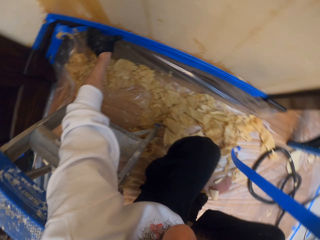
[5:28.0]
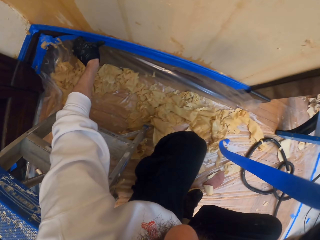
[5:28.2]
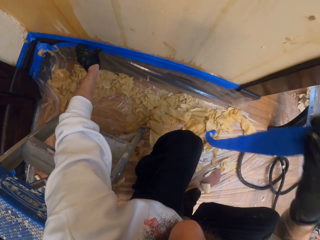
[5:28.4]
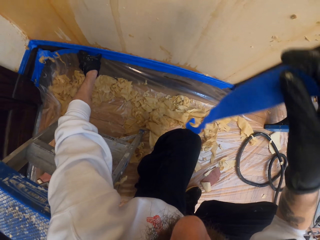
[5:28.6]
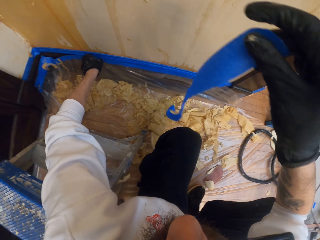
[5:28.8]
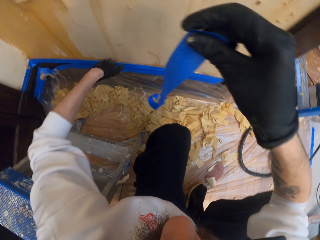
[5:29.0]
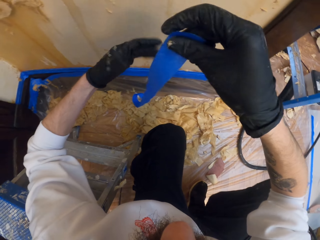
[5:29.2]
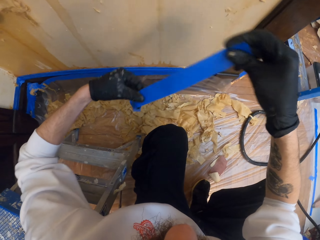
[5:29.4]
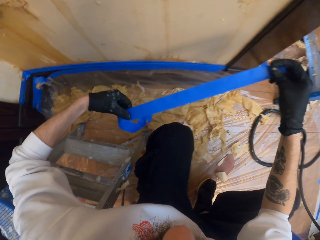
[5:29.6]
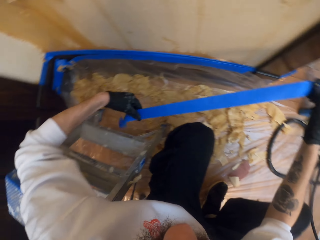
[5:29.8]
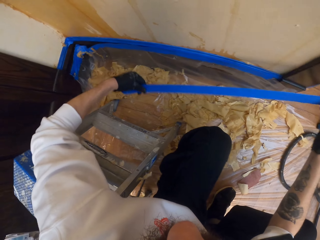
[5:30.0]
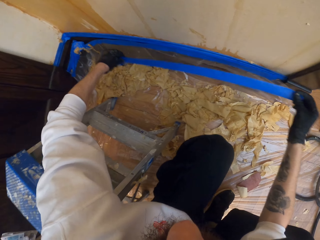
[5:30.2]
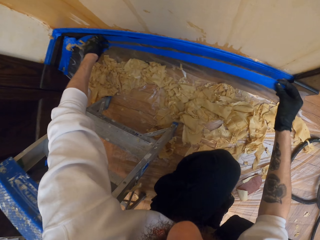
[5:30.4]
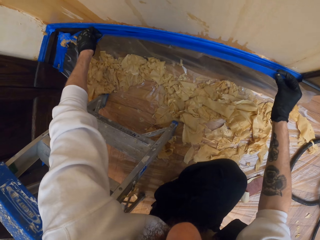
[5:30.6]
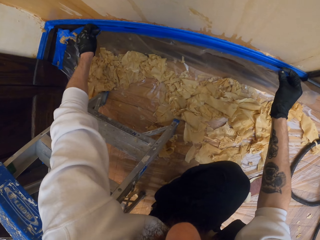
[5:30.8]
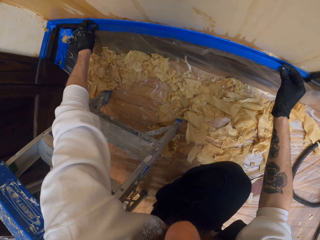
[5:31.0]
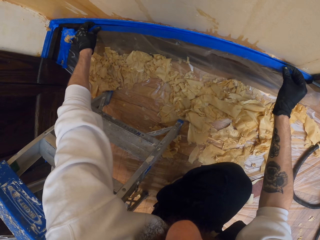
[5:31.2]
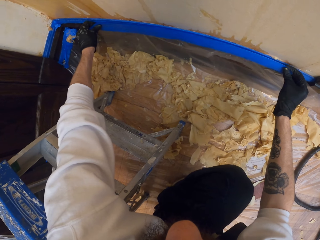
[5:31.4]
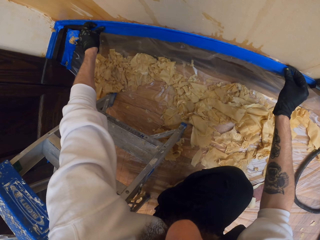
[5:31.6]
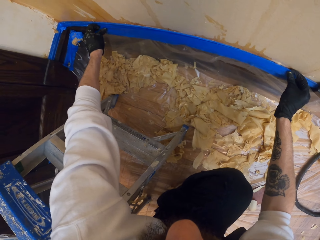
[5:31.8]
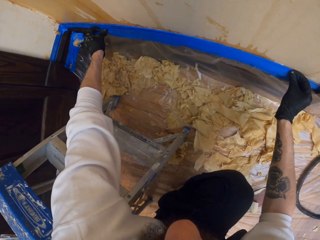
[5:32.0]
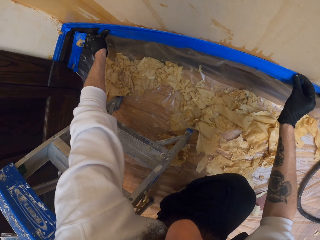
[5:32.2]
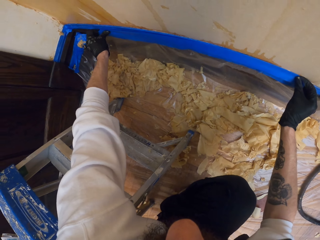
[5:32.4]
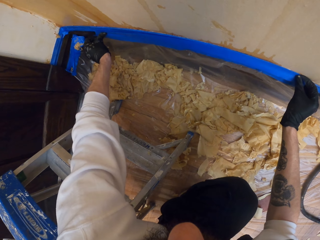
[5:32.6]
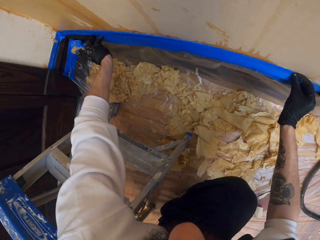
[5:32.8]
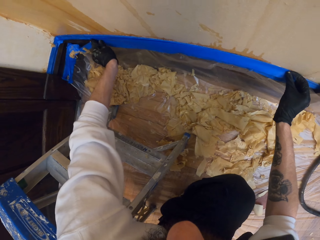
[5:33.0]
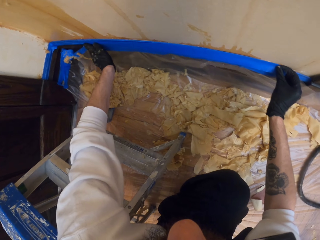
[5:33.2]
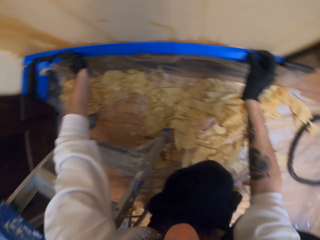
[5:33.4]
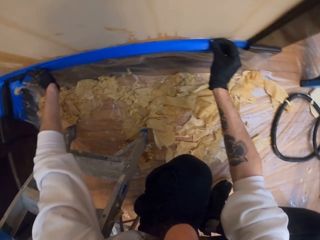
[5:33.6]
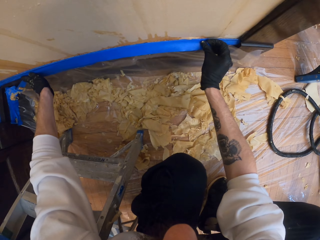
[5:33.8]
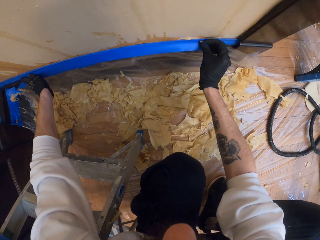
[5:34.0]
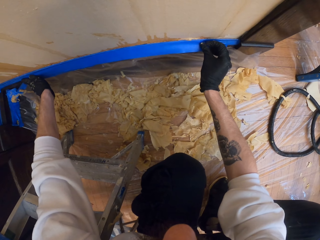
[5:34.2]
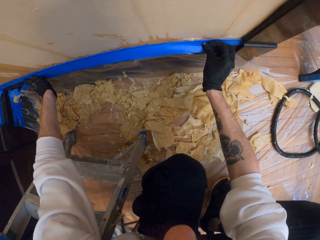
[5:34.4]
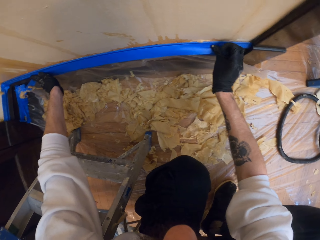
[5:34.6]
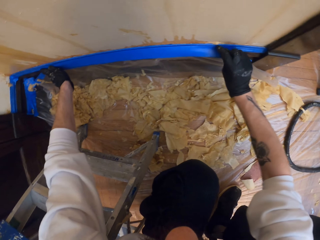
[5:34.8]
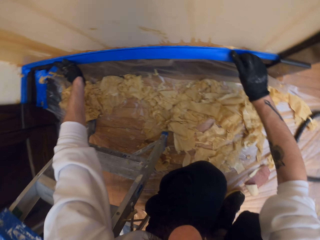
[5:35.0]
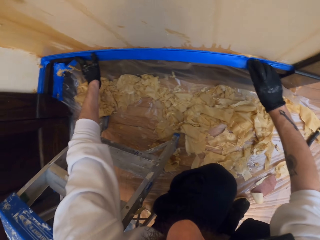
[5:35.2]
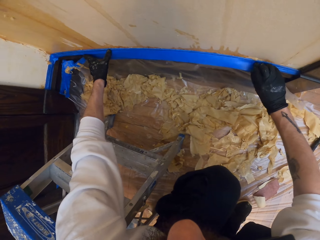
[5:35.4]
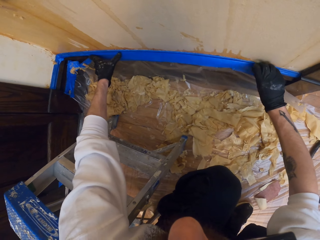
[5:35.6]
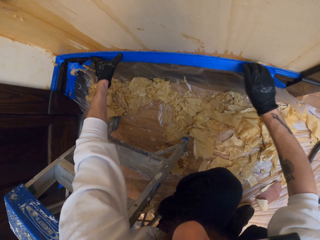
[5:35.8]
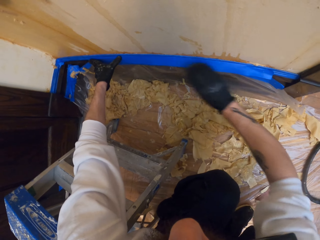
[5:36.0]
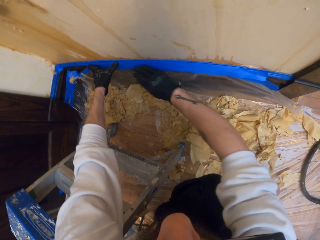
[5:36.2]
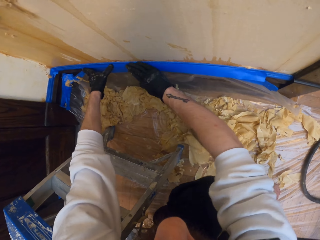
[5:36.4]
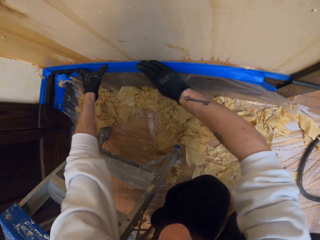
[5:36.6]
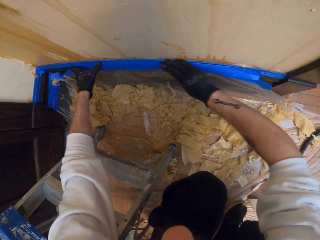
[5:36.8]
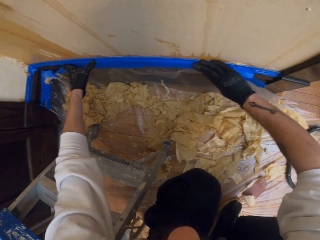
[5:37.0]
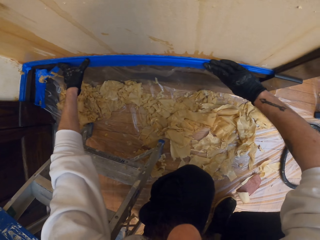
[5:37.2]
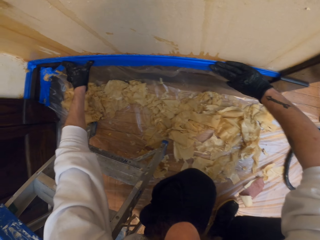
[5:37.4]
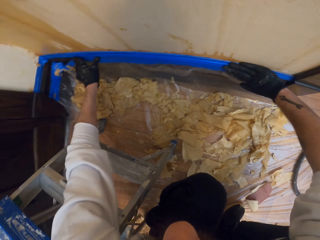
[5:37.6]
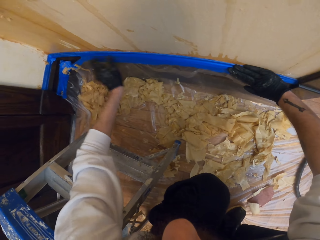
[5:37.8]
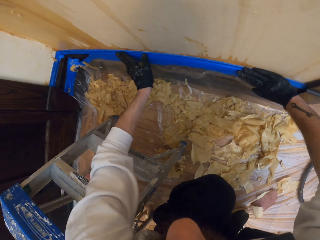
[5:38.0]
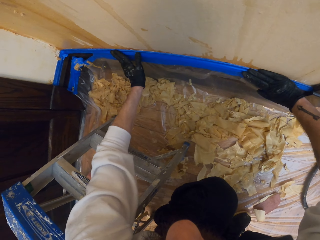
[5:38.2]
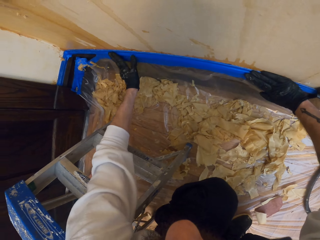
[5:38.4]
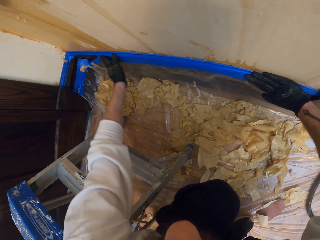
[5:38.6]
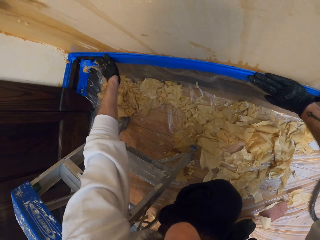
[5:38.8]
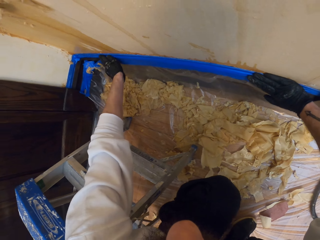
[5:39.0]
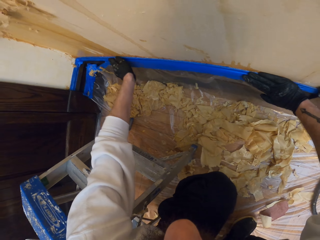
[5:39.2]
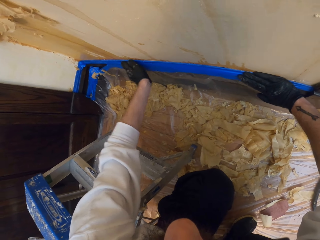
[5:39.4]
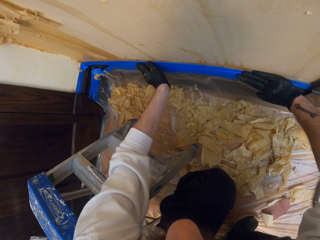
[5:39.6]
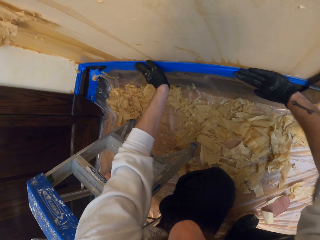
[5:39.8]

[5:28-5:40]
The camera wearer holds the masking tape. They stick the polythene paper on the wall using the masking tape.

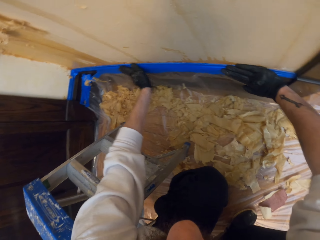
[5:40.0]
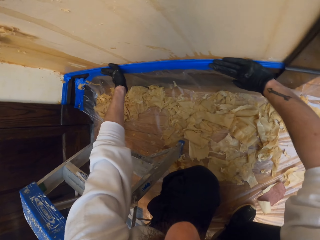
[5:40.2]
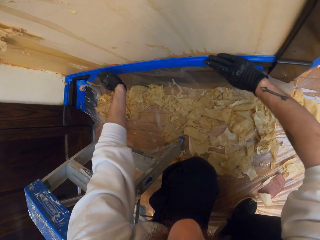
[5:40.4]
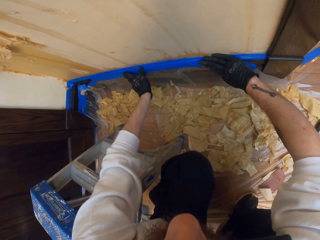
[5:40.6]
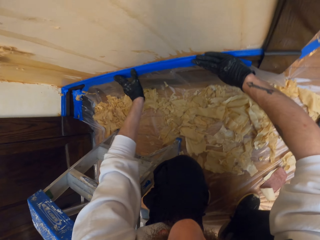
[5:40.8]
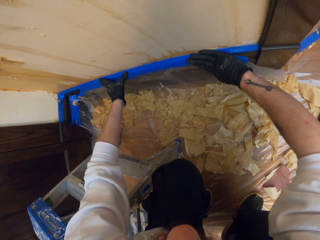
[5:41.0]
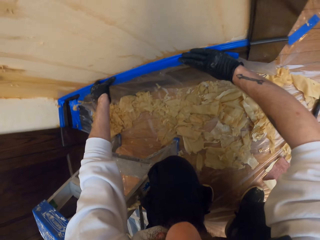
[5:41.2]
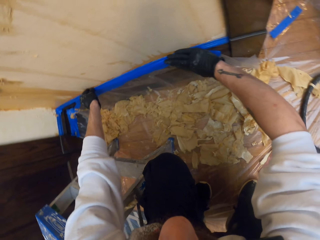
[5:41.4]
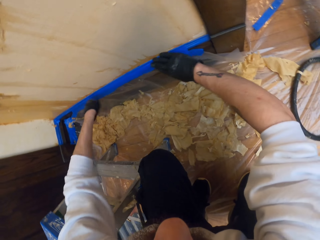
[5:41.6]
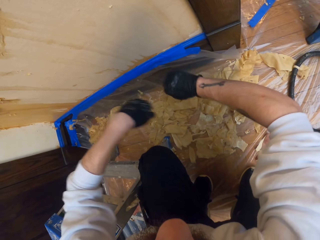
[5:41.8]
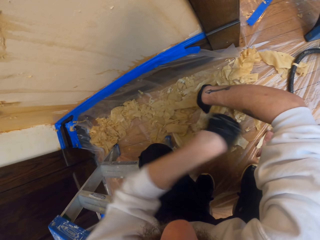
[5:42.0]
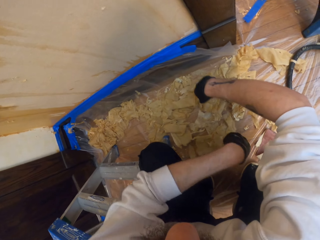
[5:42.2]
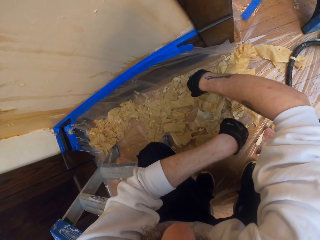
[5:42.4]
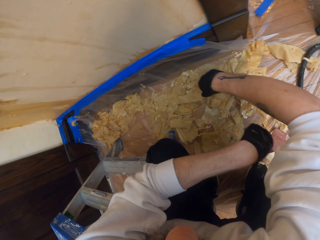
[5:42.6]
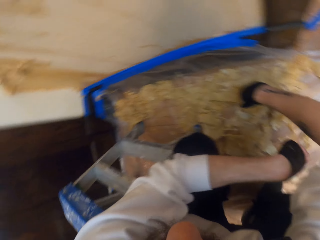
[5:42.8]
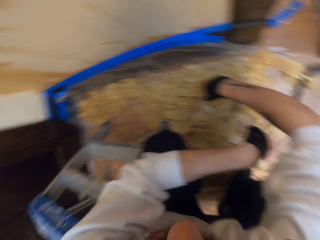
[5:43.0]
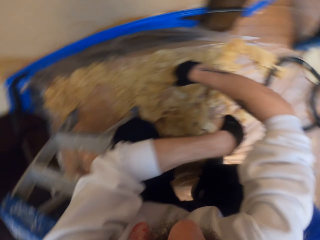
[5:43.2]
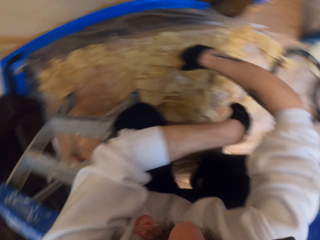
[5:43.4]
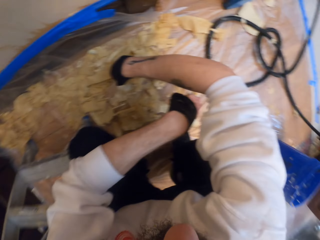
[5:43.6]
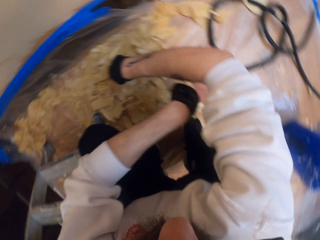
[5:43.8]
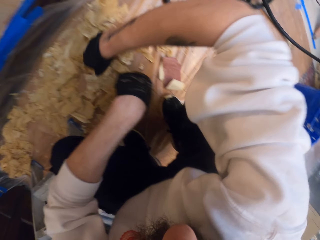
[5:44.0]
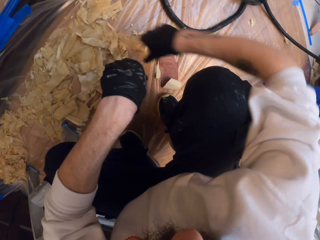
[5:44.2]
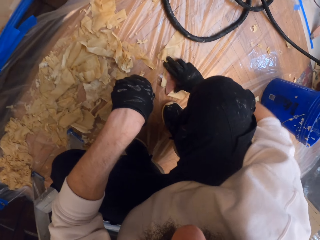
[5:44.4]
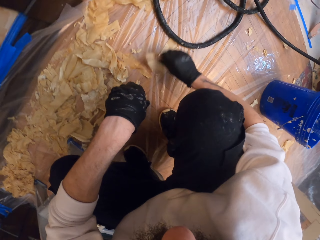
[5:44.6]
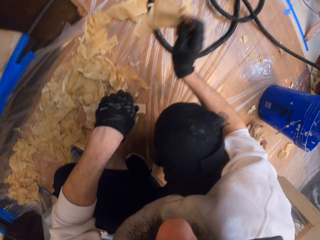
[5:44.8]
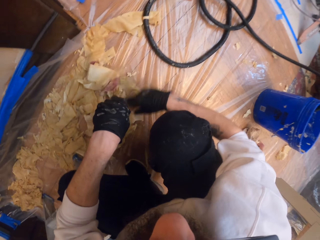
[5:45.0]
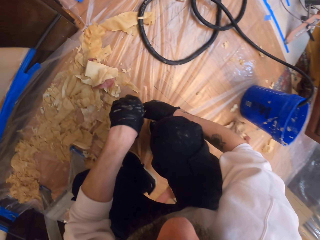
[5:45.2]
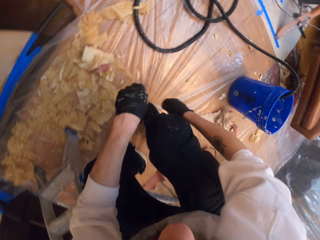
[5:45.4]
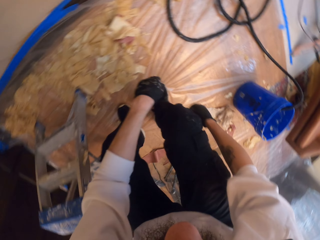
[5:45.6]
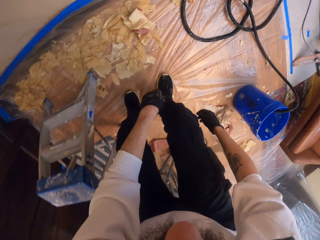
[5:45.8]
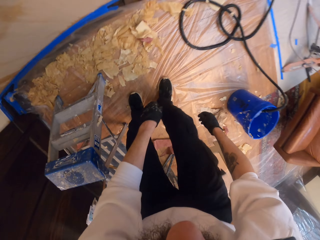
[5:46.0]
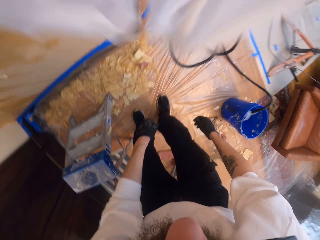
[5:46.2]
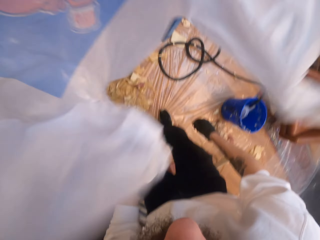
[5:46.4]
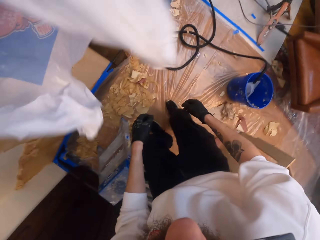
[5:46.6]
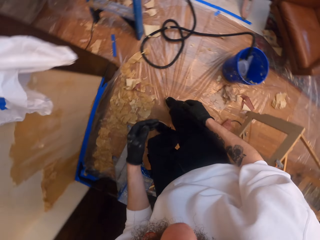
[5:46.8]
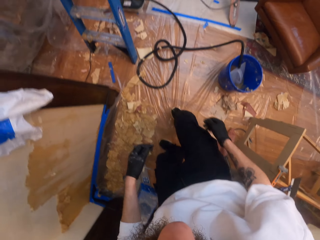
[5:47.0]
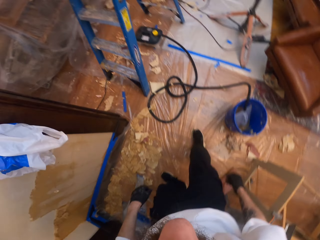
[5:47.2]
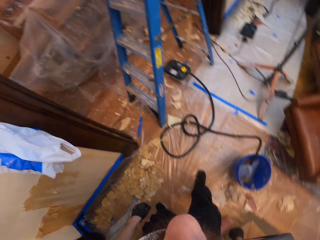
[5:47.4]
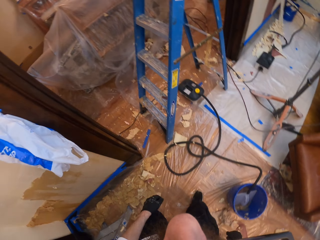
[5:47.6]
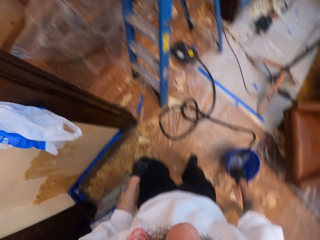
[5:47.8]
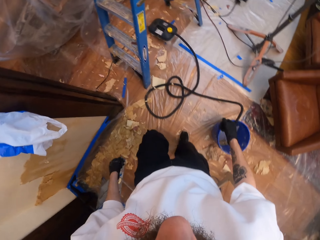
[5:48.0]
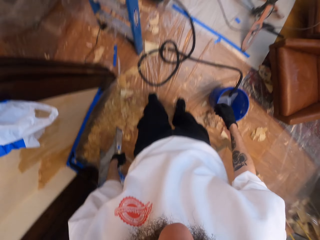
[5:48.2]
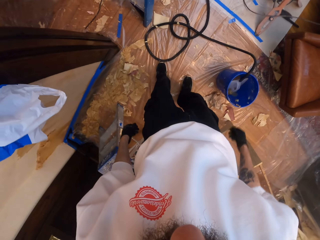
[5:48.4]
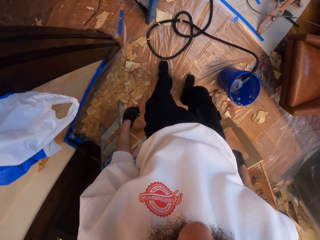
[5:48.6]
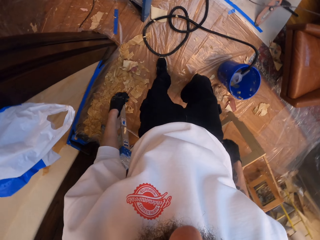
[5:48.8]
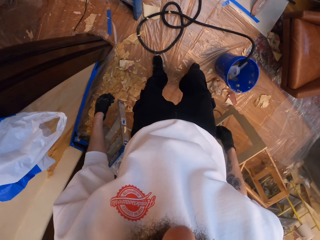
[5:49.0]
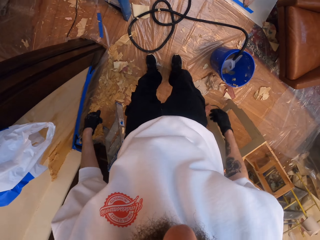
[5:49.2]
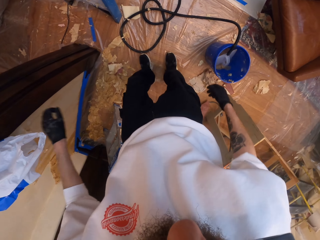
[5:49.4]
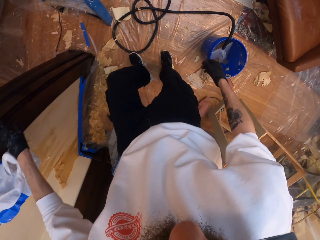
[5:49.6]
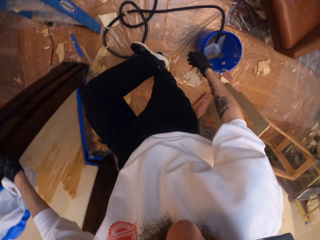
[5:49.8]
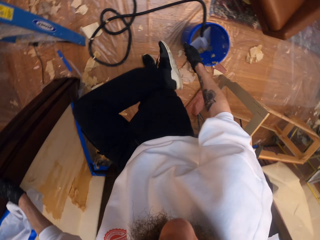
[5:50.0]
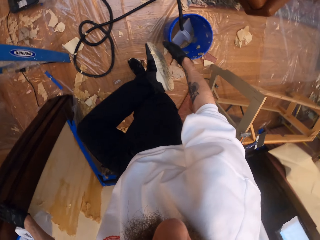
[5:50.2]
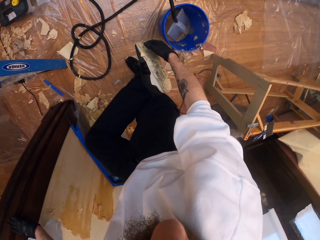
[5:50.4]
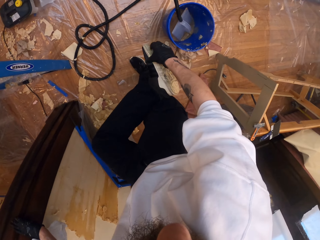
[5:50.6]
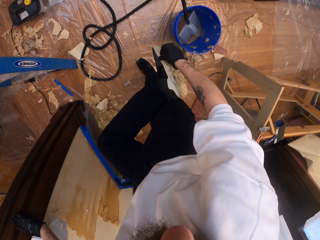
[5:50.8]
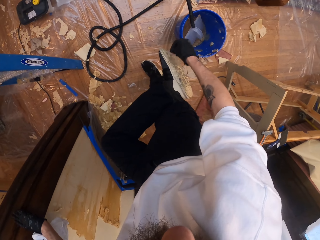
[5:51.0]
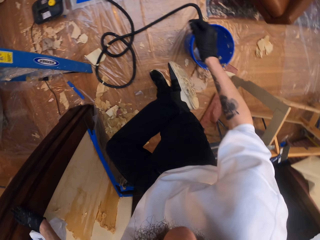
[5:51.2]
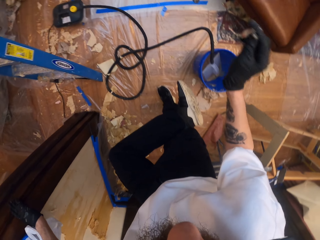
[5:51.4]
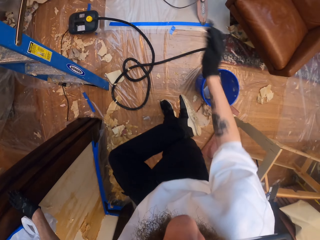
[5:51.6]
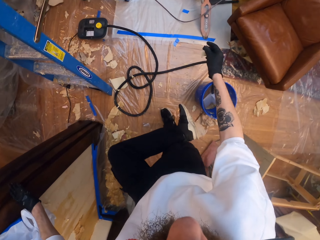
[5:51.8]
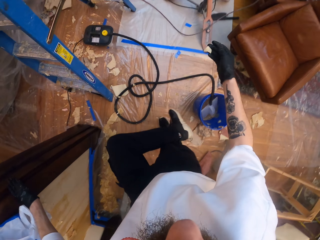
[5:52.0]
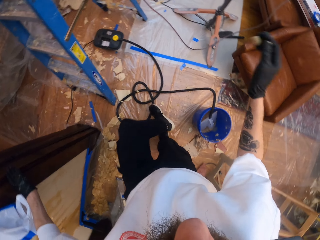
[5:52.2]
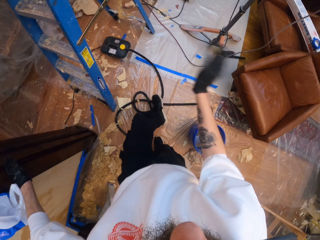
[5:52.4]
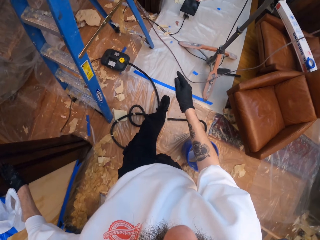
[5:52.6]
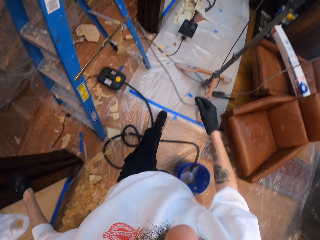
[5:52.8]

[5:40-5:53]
The camera wearer looks around. He picks up the scraped-off paints. He looks around. He removes paint from his shoe.
